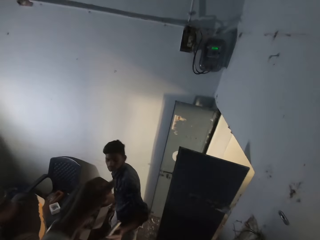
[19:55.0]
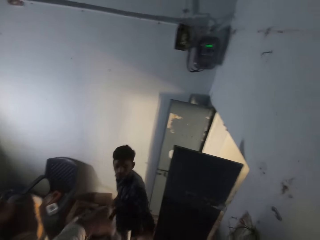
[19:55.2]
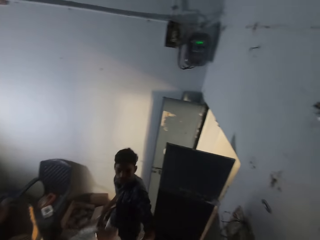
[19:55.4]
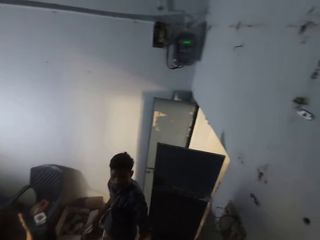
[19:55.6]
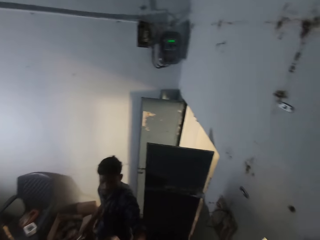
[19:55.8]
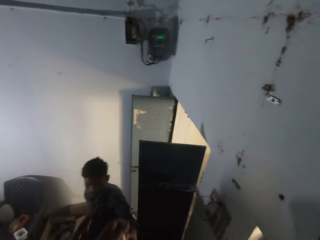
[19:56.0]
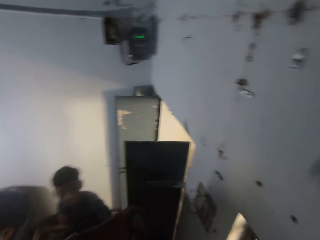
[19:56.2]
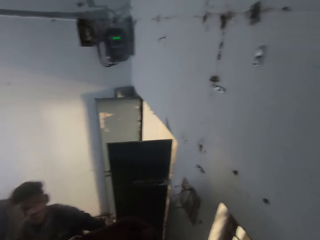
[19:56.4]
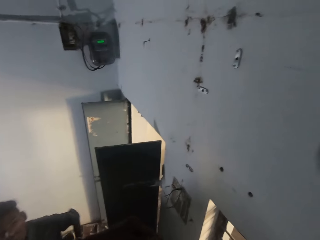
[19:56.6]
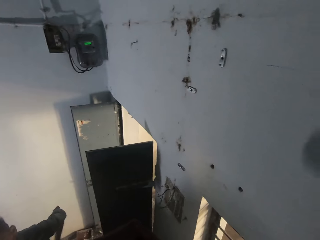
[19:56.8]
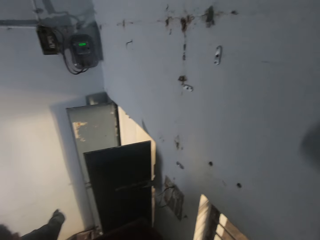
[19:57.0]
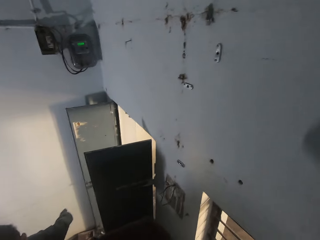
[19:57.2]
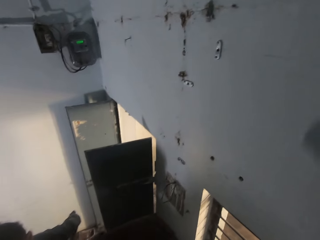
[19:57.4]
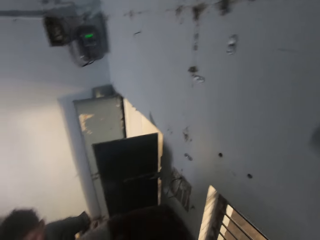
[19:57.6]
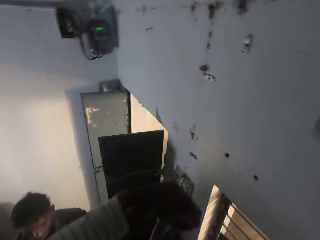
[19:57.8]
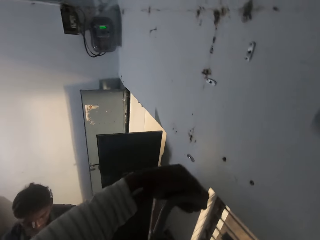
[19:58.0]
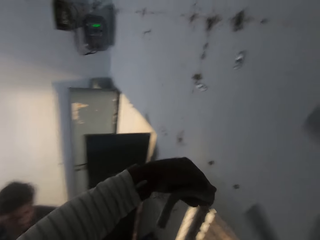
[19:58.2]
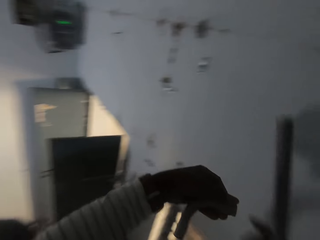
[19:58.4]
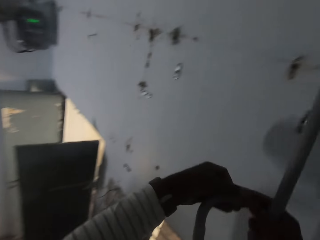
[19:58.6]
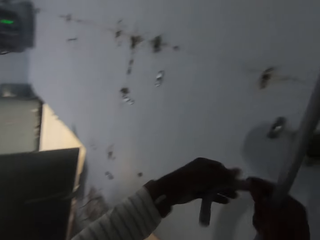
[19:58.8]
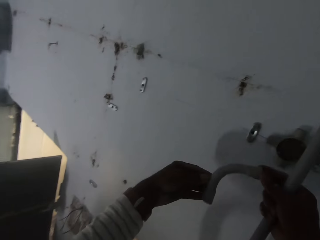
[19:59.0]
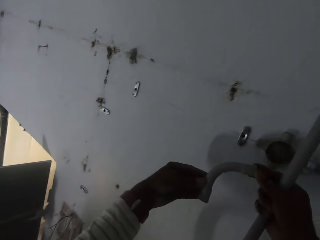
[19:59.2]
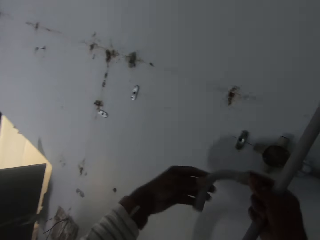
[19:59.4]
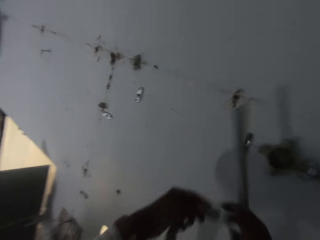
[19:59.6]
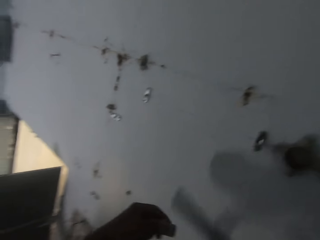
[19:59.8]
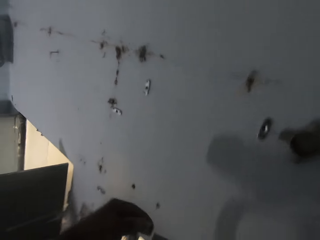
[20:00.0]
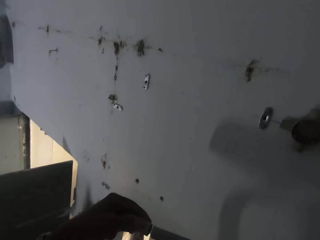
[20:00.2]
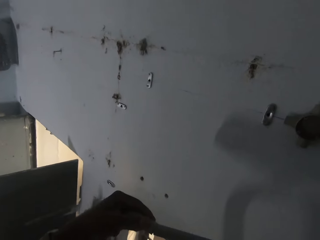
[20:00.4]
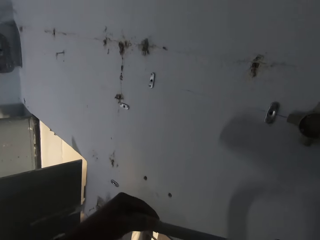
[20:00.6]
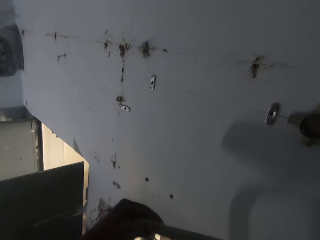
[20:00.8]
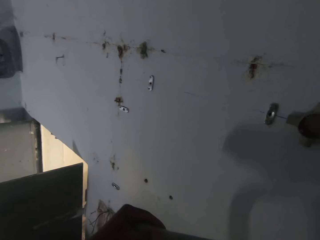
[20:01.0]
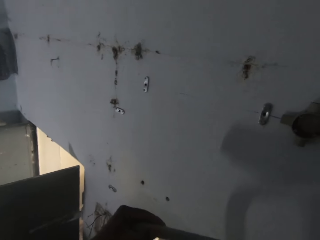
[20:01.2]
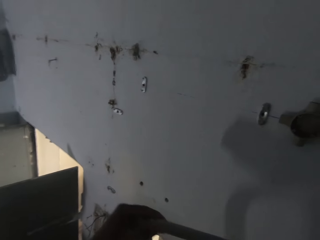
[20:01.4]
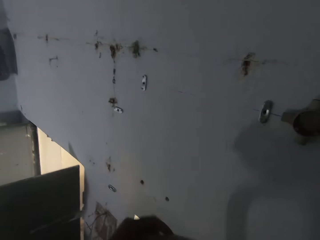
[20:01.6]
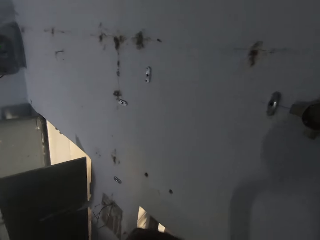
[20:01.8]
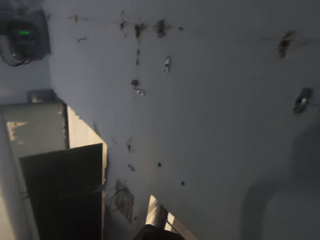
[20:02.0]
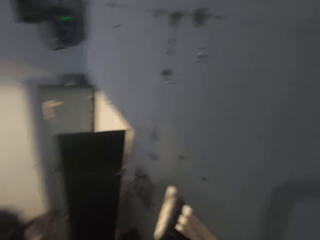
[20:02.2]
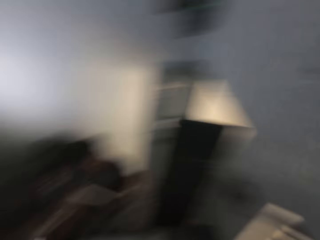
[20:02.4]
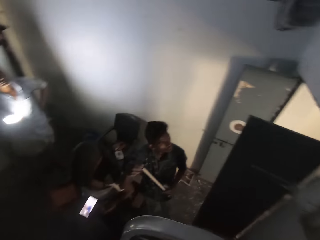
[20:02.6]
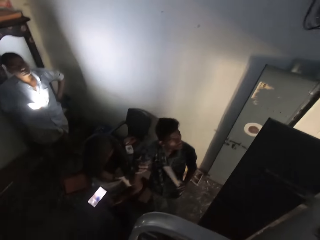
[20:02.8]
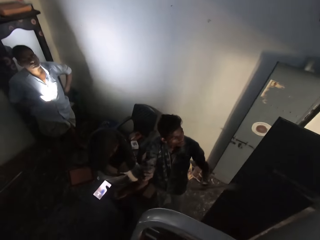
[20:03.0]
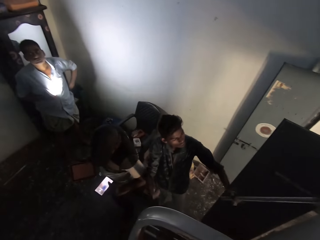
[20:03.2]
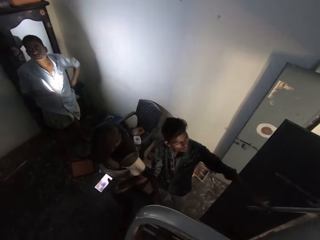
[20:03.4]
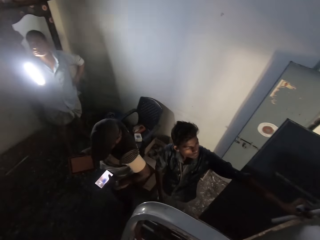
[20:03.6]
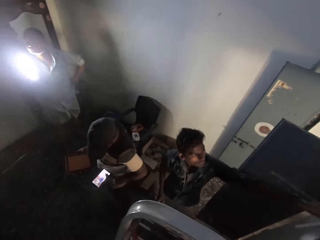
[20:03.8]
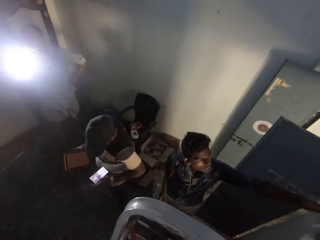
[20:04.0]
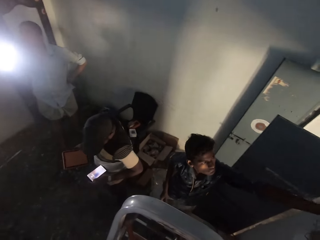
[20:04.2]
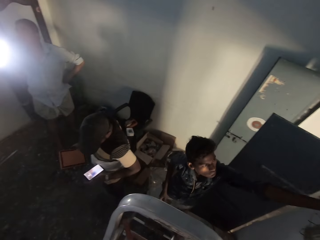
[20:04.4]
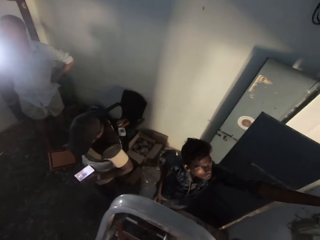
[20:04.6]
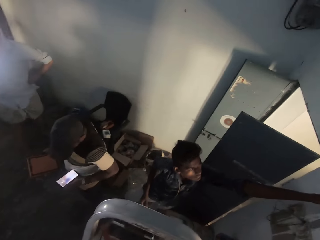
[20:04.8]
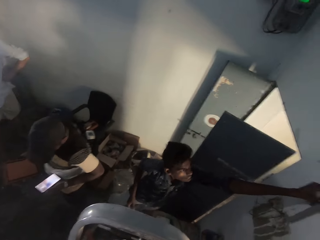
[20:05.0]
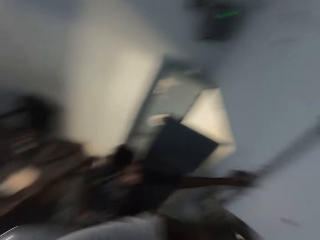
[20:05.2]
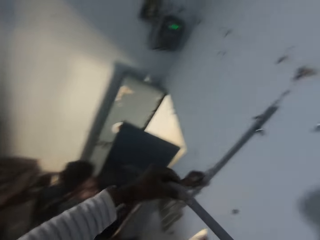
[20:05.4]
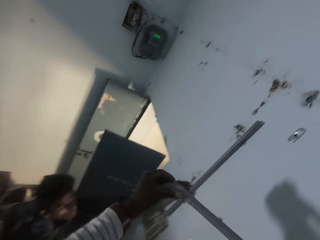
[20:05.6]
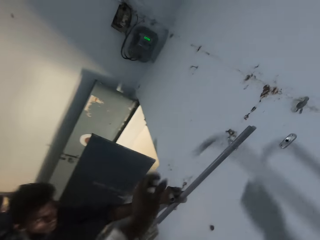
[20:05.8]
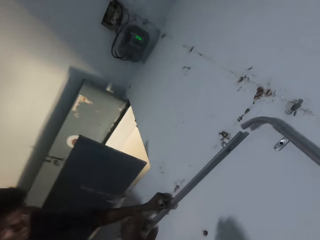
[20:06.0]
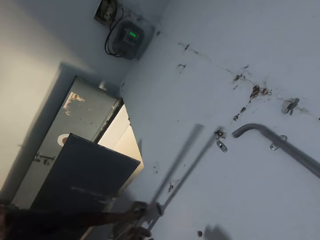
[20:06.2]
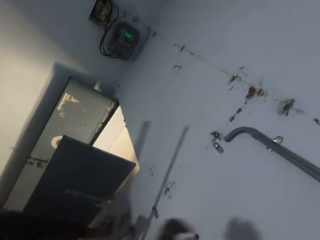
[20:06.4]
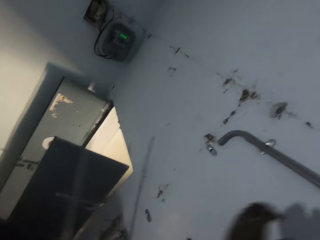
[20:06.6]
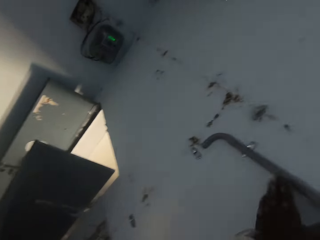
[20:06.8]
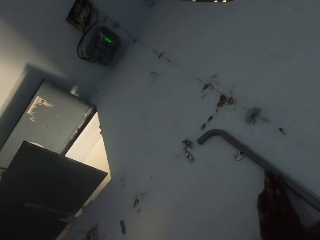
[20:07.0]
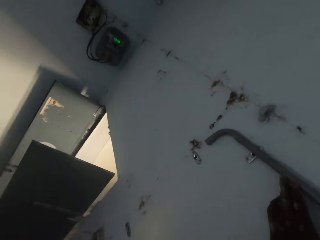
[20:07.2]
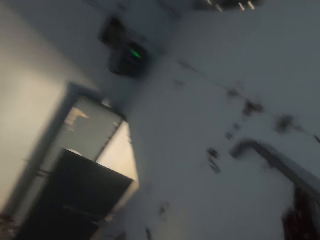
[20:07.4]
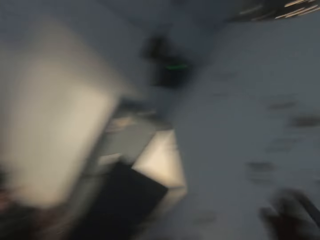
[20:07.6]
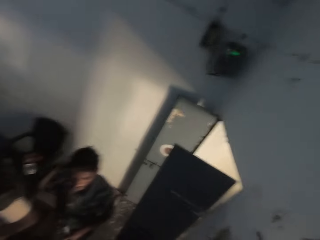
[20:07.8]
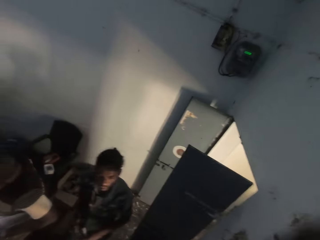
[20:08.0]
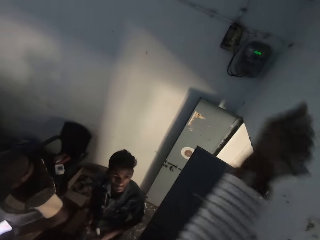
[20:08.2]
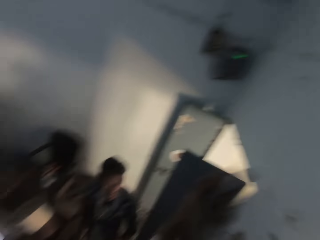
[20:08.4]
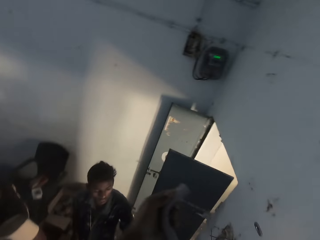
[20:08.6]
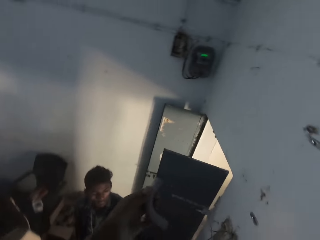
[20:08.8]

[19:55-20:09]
The camera wearer collects a rod from a man with his left hand. He examines the rod with his hands. He inserts the rods into each other with his hands. Another man operates a mobile phone with his left hand. Another man moves the lamp with his right hand. The first man places a rod on the wall with his left hand. The camera wearer holds the rods with both hands. He places the rods on the hook on the wall with his hands.

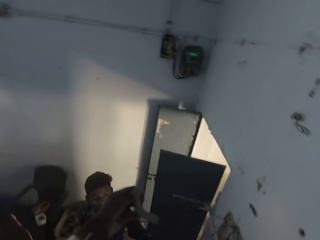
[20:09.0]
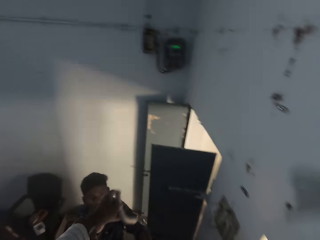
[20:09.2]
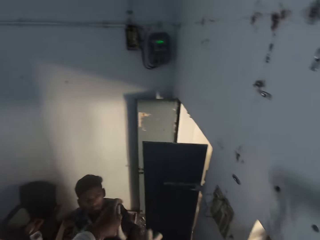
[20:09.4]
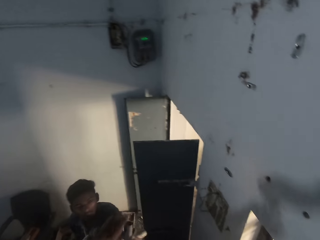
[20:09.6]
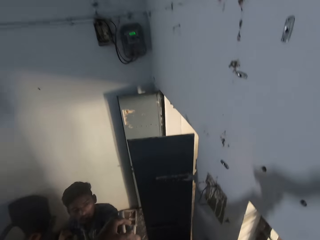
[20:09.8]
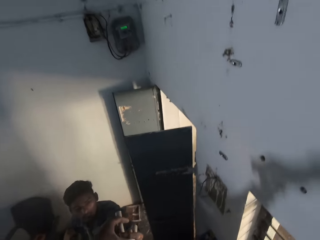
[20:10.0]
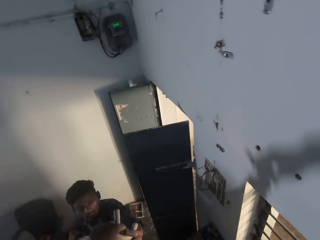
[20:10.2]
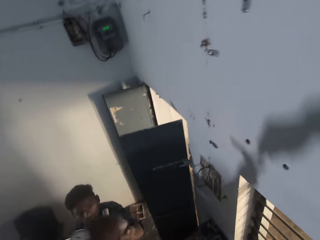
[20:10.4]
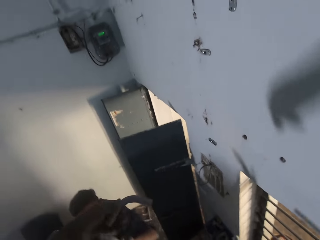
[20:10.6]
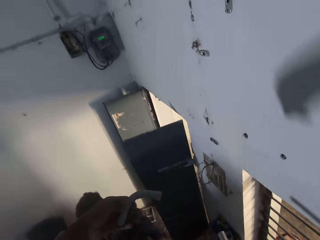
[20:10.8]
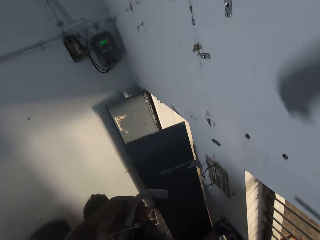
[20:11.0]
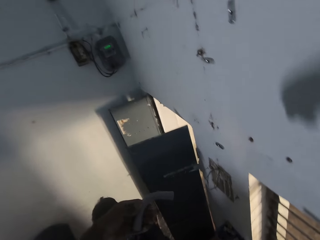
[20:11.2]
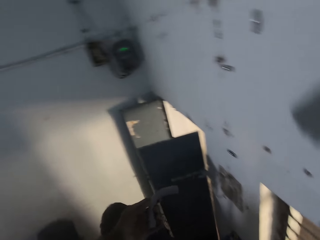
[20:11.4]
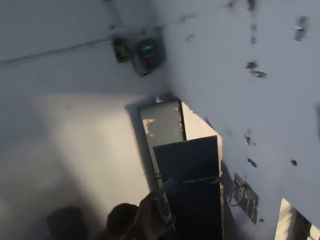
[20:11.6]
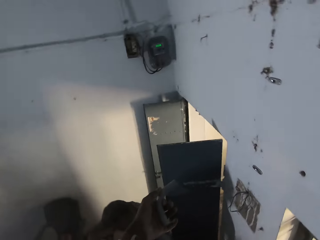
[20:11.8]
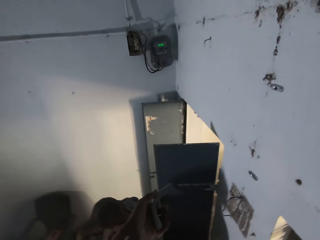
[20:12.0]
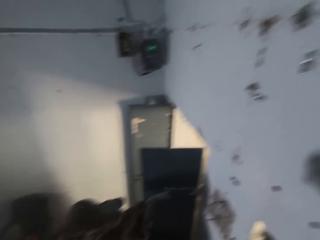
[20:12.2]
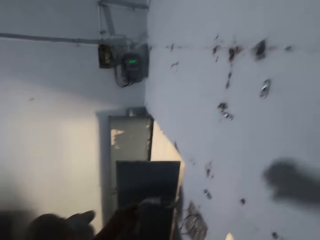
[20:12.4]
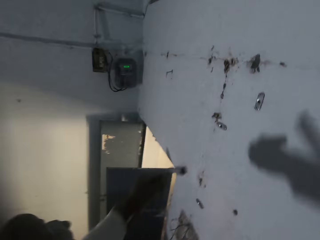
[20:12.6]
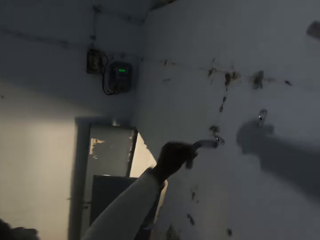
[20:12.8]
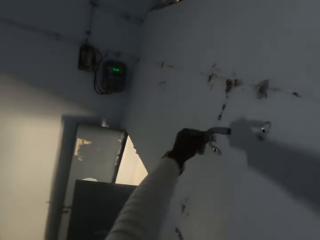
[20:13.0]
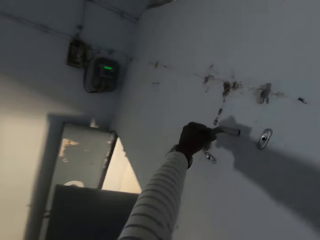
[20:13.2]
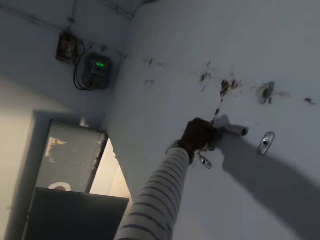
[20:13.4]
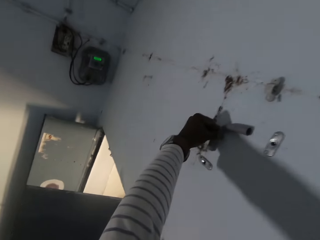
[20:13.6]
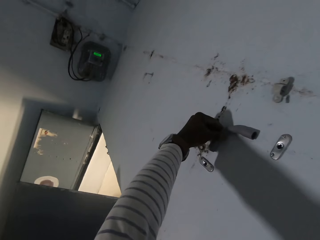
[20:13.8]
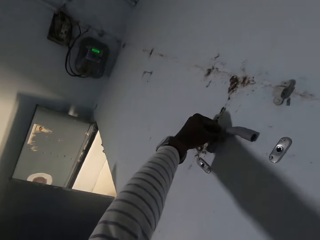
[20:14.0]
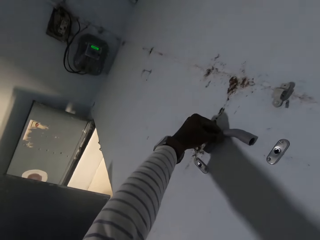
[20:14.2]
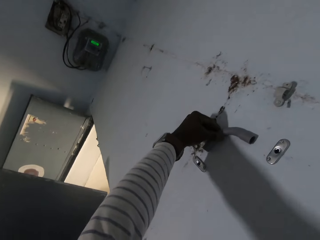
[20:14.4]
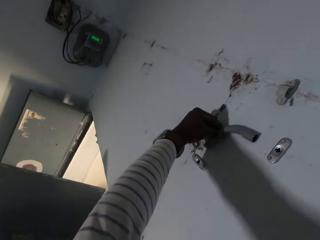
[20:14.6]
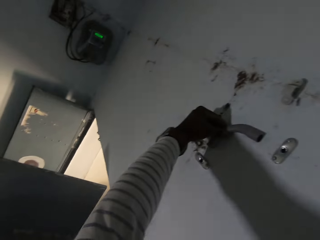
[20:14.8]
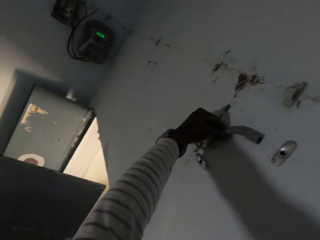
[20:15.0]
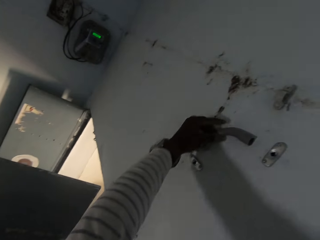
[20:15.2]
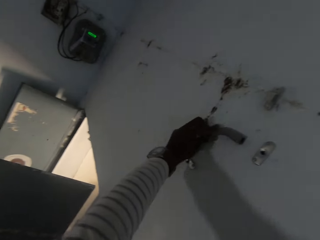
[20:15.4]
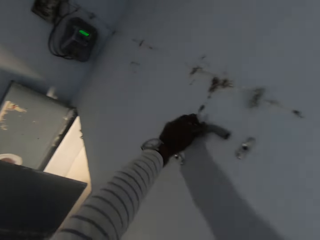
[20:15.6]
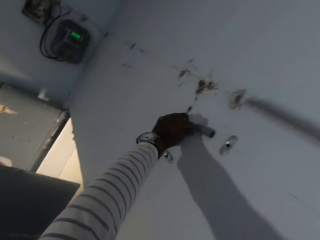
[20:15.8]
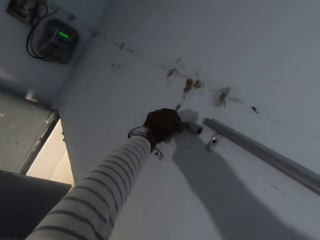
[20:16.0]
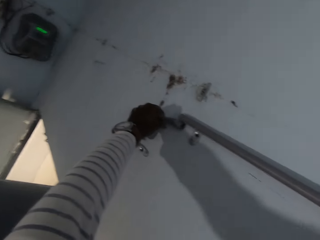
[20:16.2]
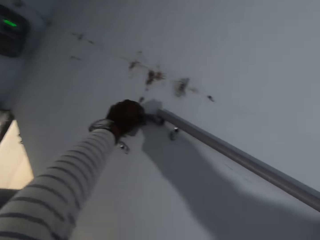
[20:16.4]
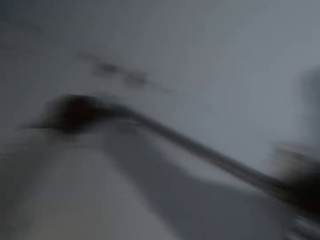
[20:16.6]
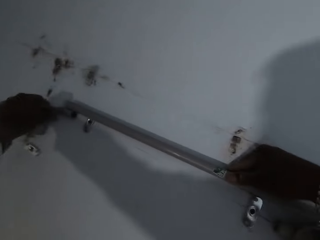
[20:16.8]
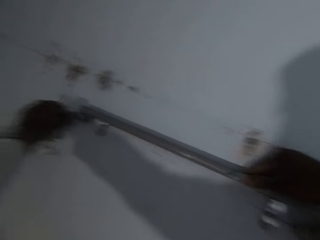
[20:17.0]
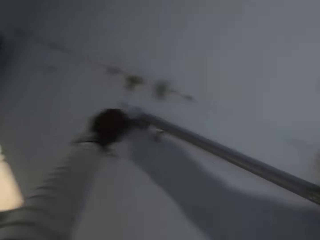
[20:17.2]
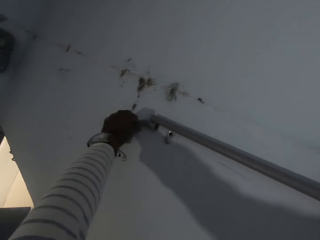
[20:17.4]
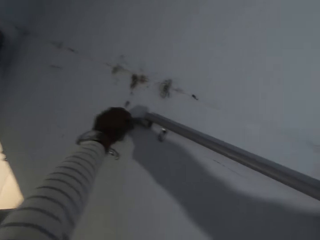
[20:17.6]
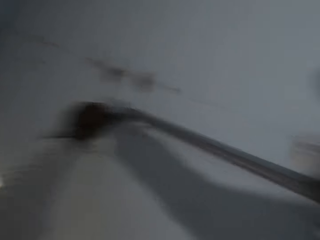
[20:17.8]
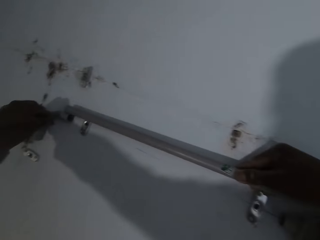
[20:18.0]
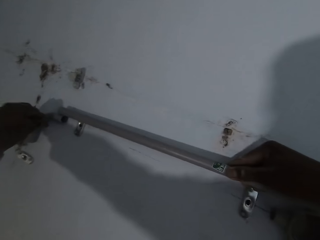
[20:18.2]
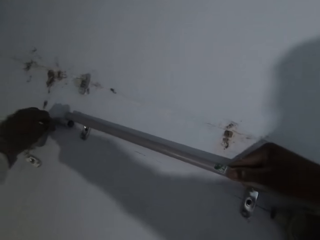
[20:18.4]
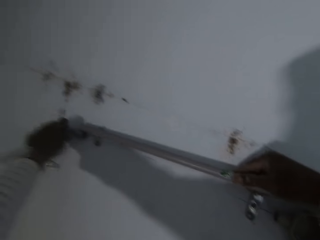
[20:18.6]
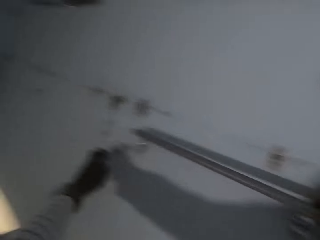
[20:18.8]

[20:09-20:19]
The camera wearer passes the rod to a man with his left hand. He collects a rod from the man with his left hand. He places the rod or piece of electric pipe on the wall with his left hand. He places the rod in his right hand on the rod in his left hand on the wall.
